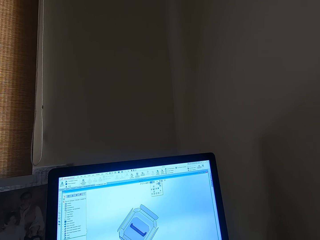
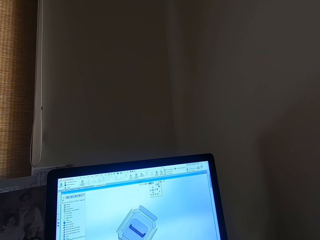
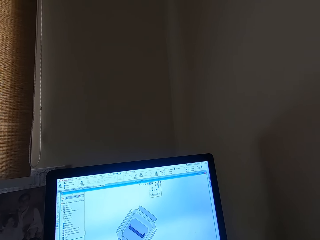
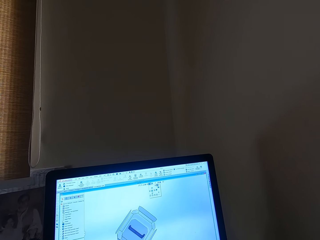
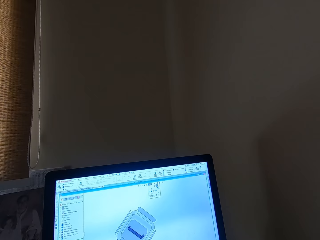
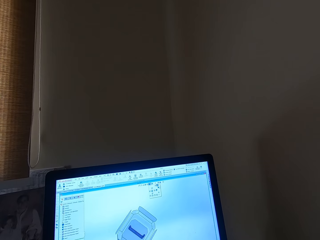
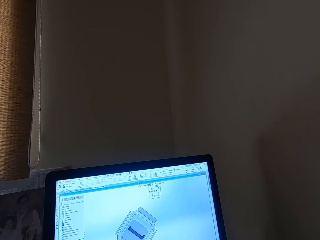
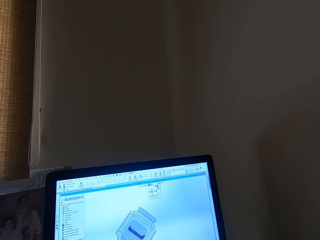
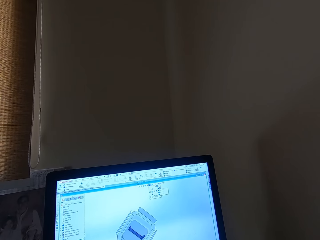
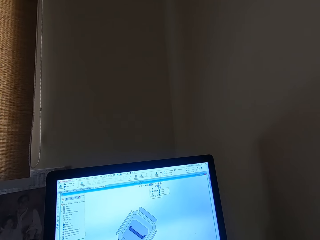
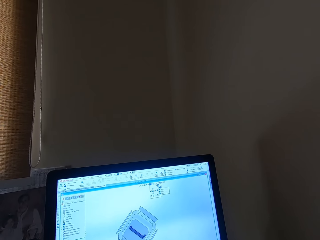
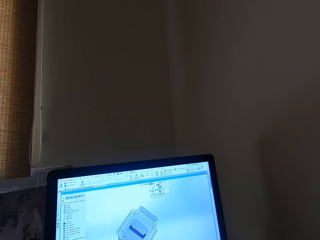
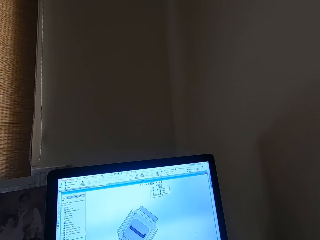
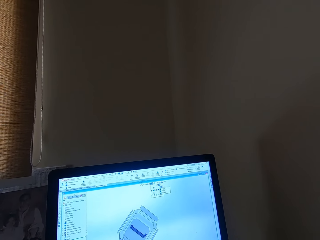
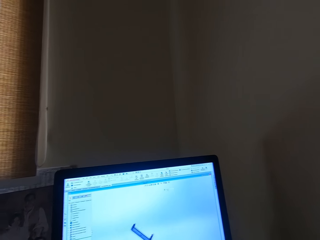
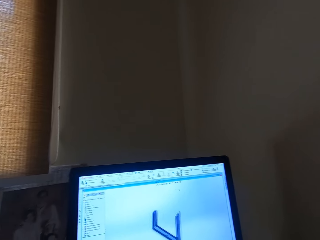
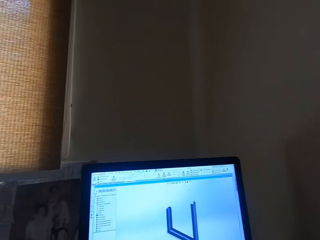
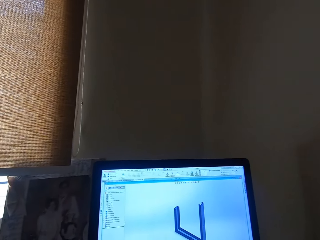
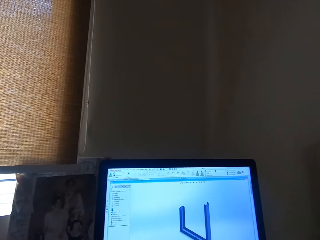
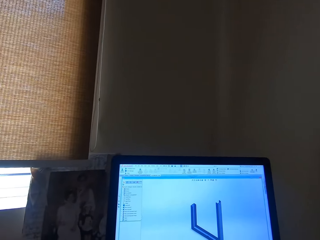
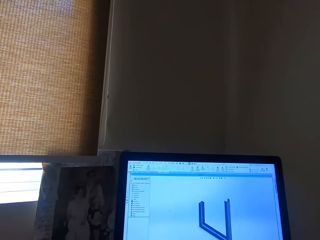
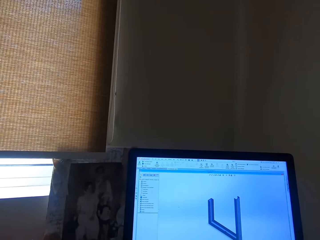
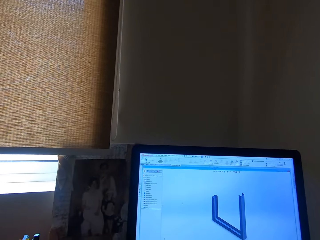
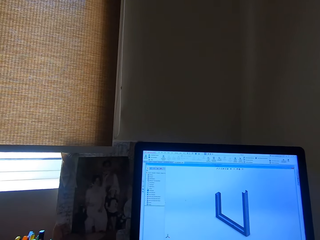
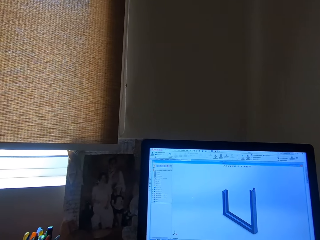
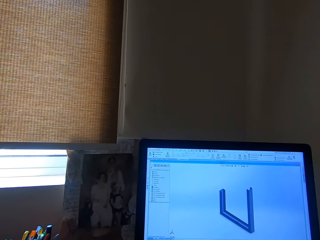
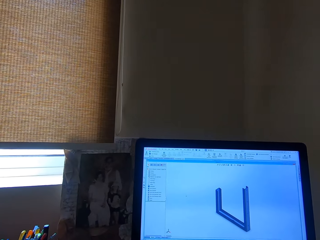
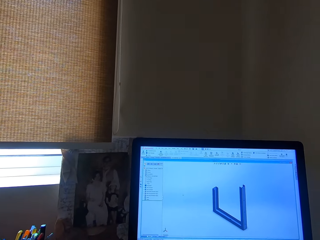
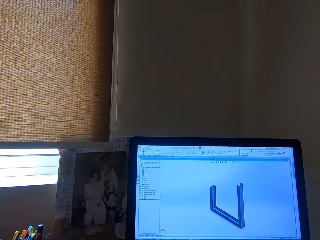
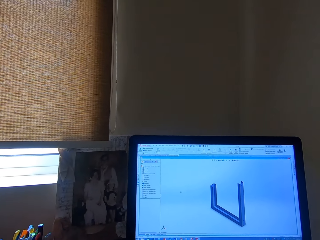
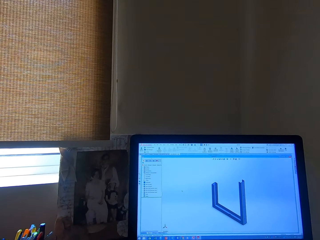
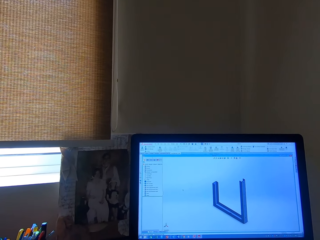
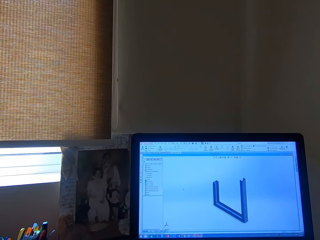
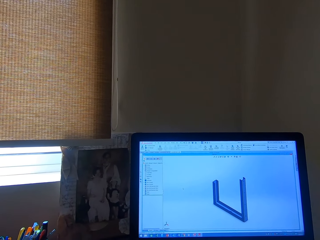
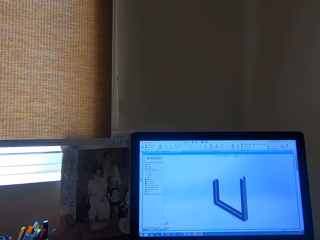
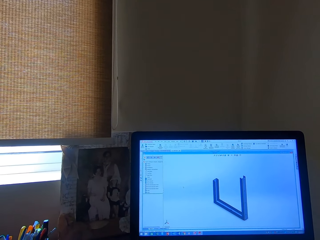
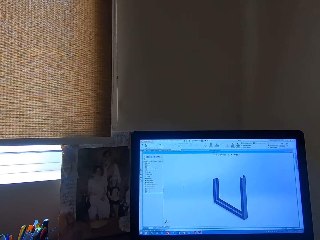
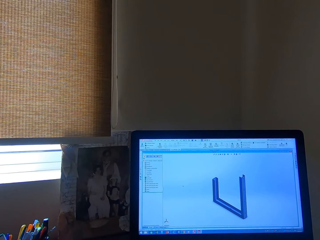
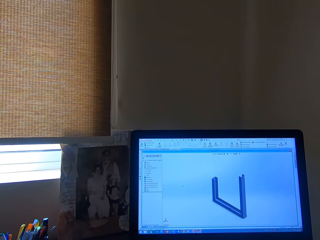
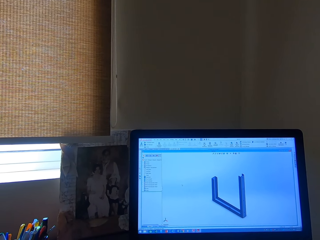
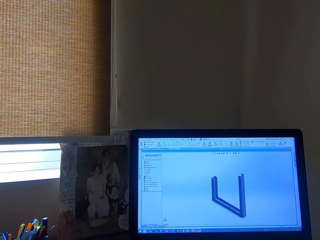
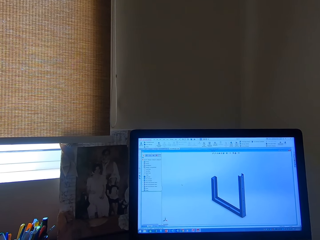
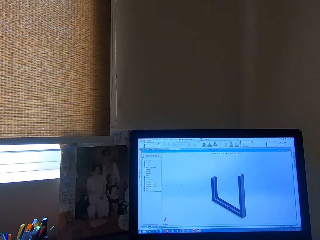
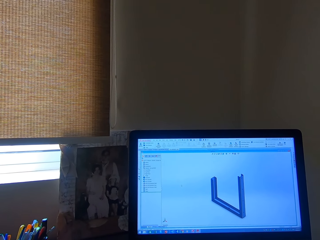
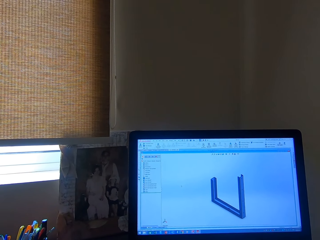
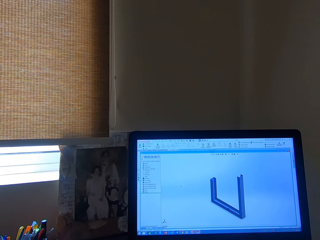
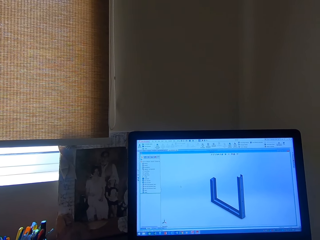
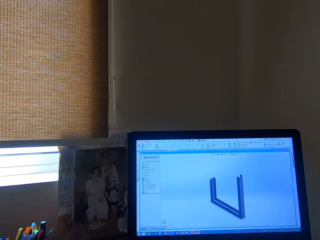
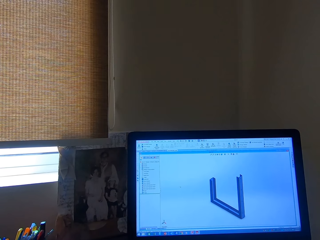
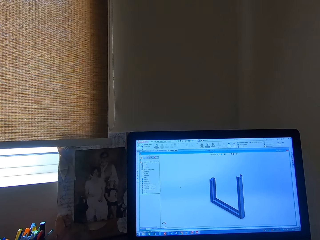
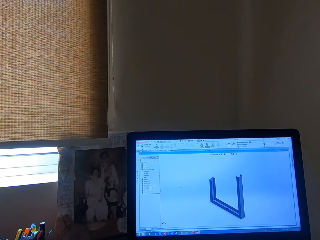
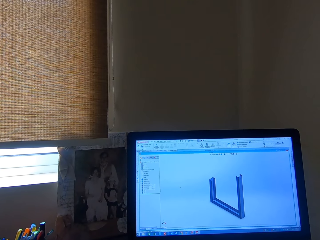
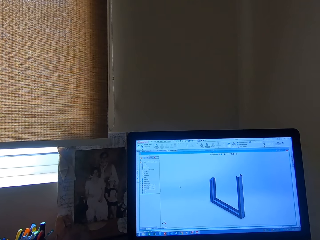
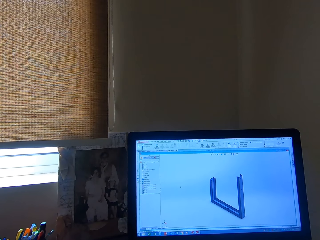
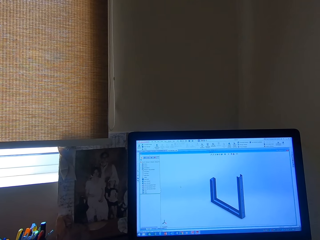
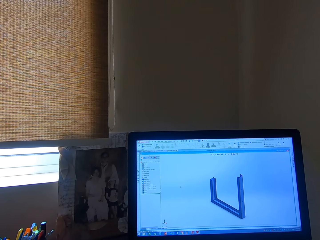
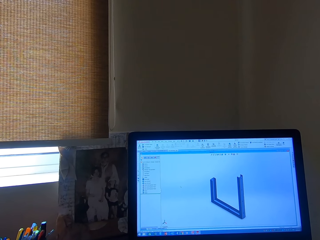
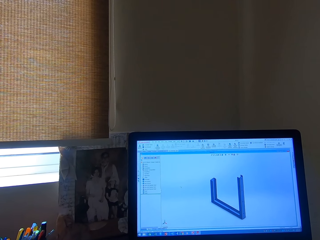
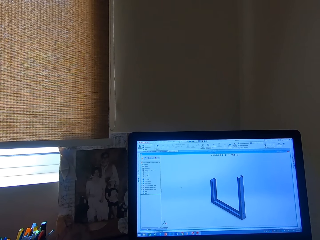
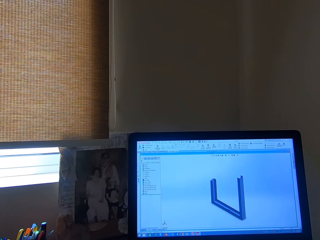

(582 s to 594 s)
The camera wearer turns round. They operate the laptop.

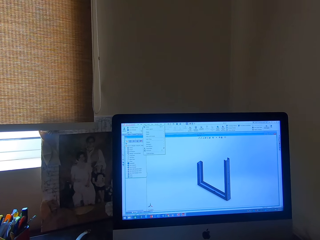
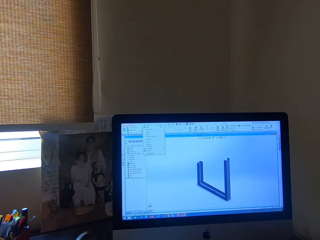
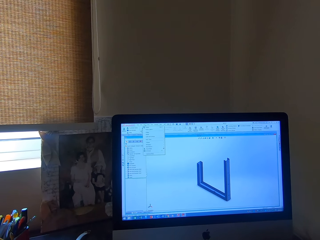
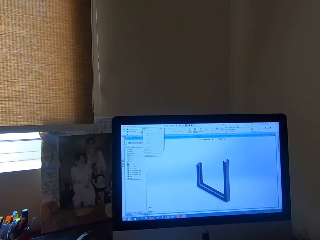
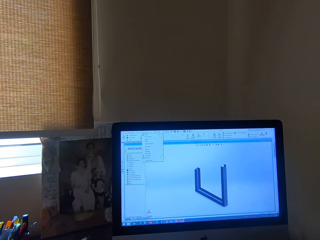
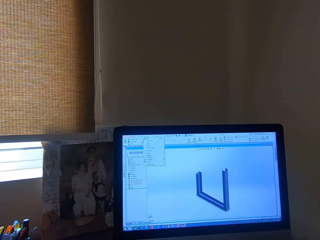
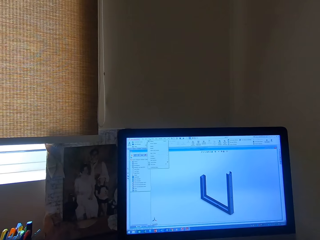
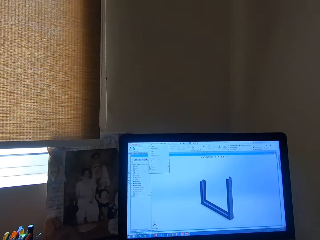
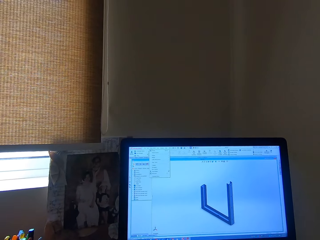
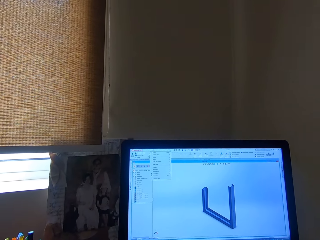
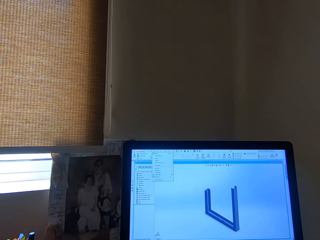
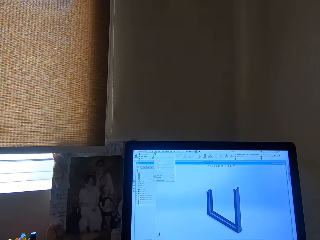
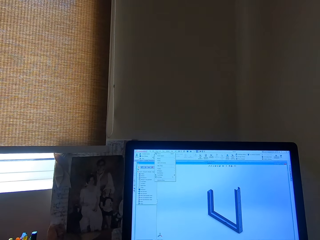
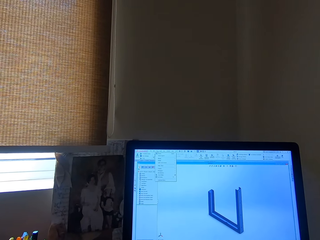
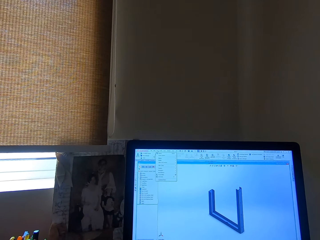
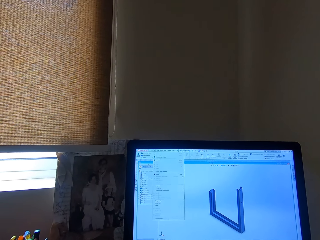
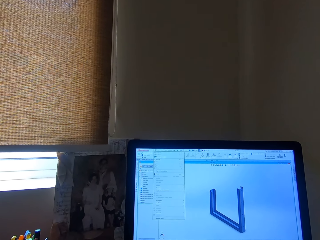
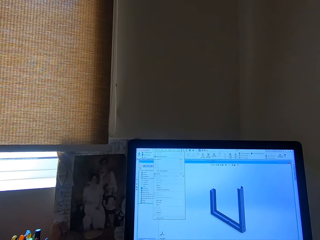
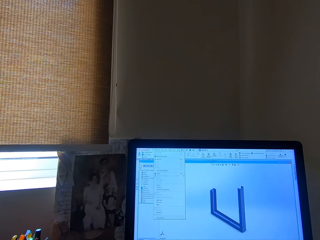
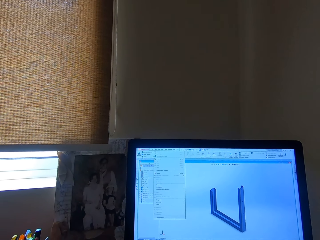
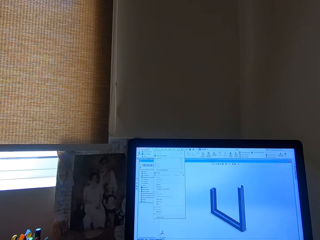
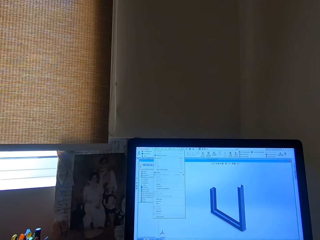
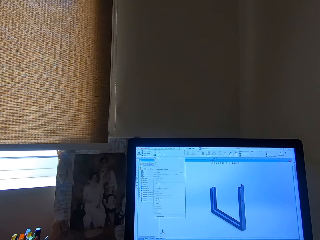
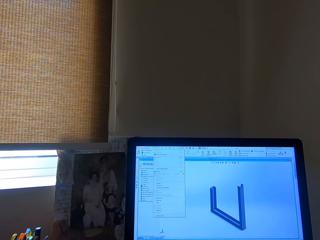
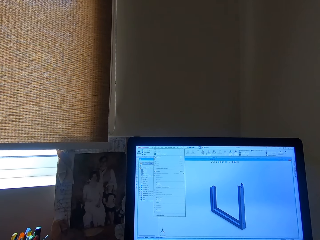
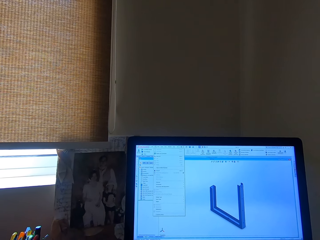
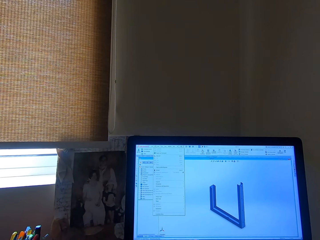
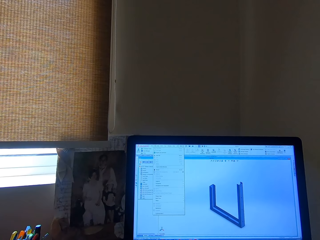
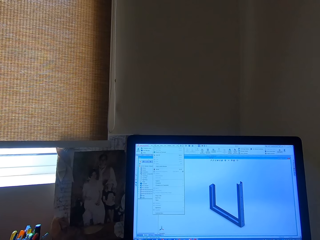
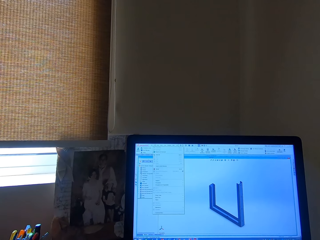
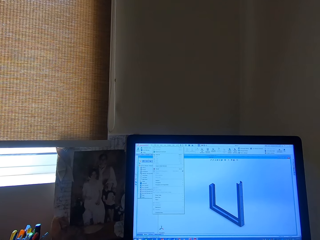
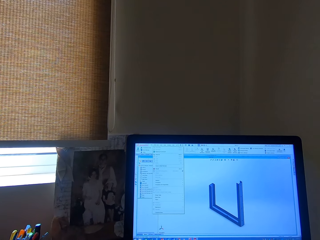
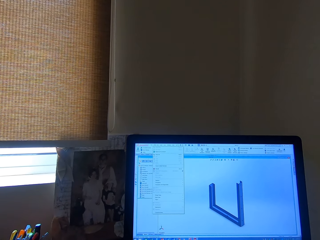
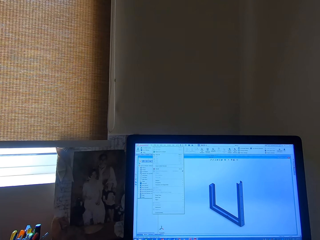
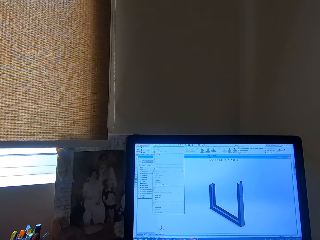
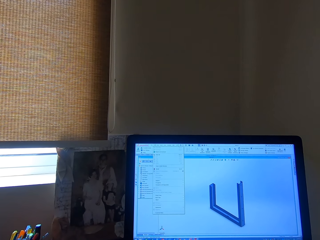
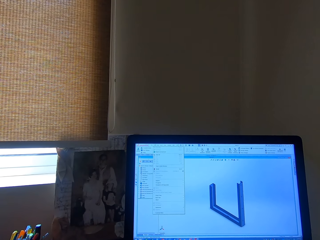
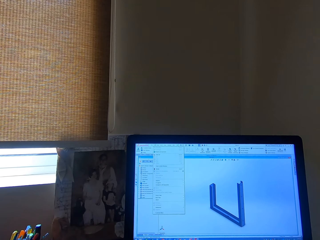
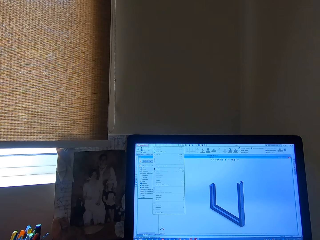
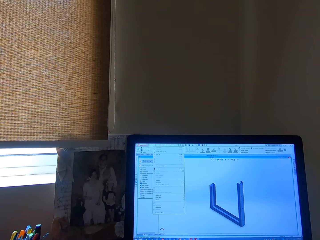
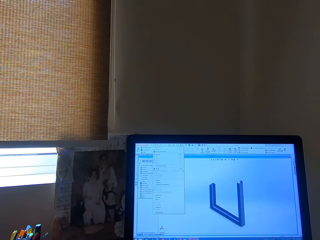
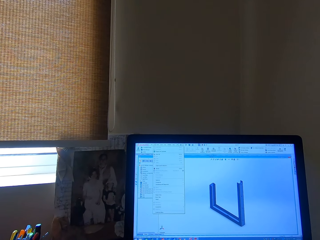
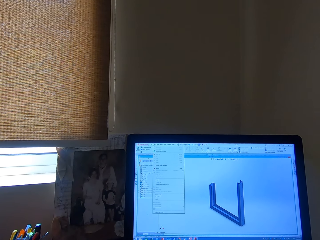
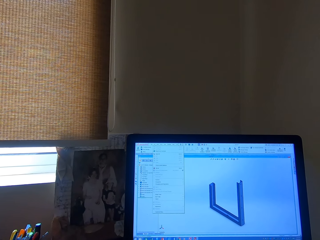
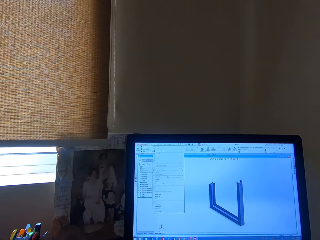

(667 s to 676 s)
The camera wearer turns round. They operate the laptop.
